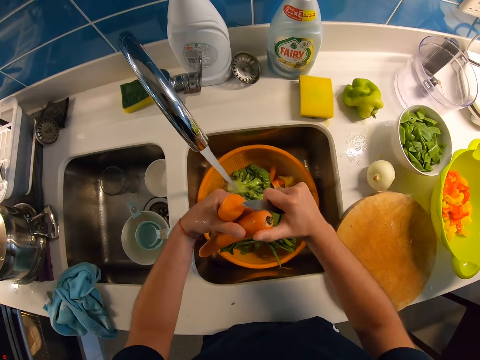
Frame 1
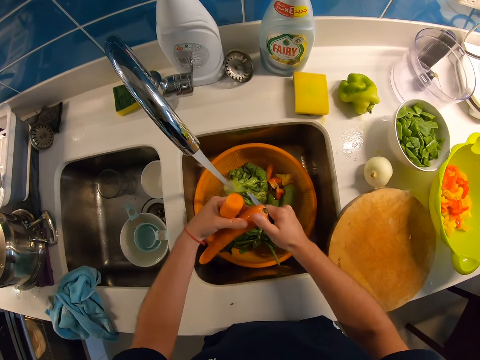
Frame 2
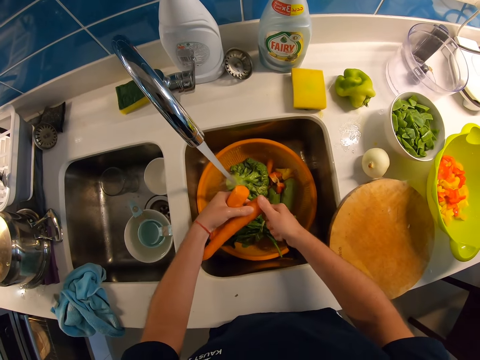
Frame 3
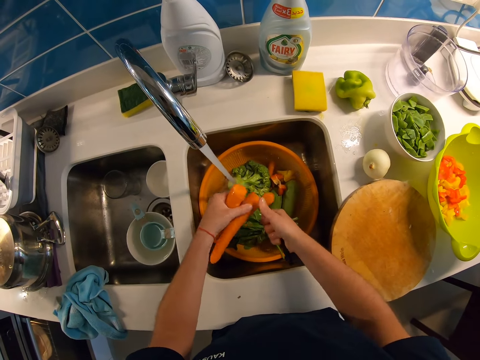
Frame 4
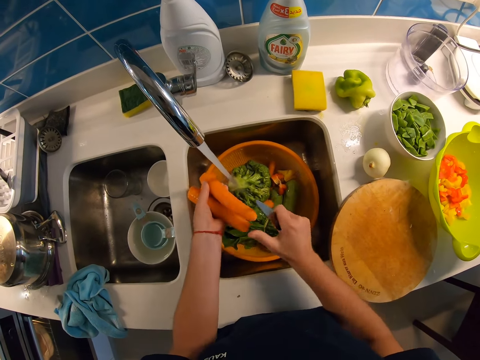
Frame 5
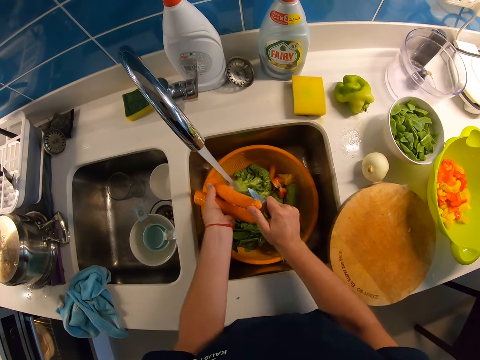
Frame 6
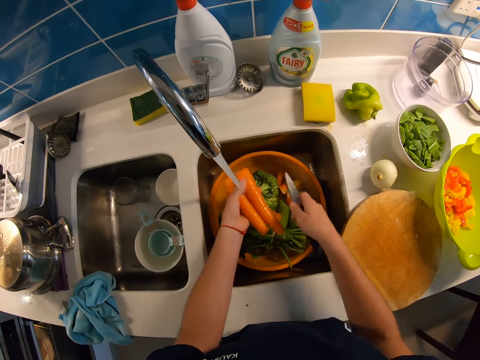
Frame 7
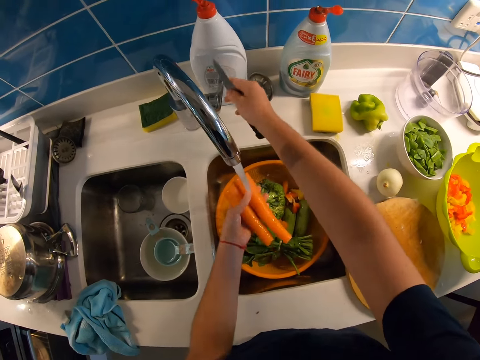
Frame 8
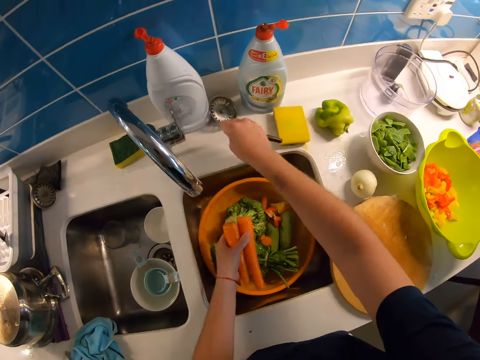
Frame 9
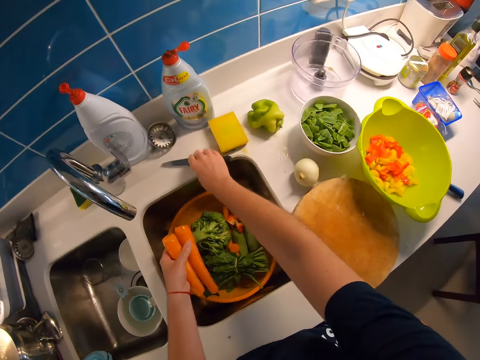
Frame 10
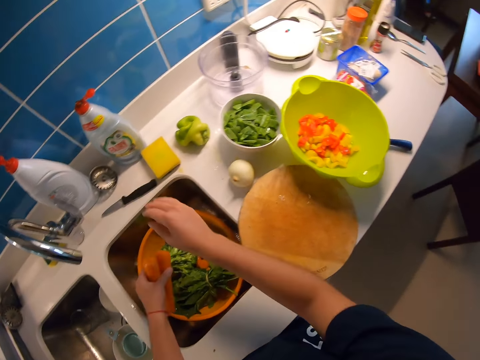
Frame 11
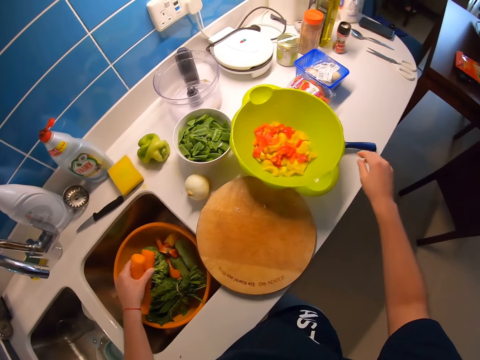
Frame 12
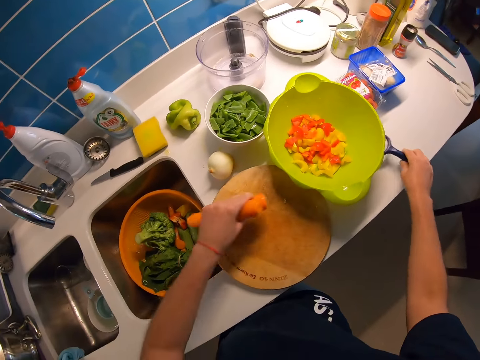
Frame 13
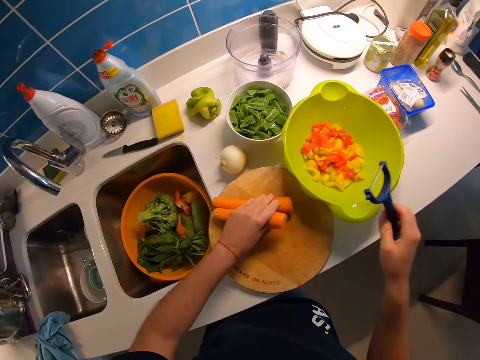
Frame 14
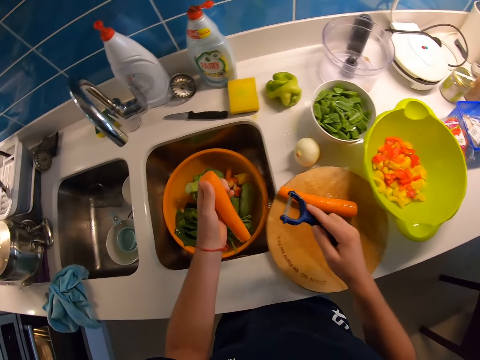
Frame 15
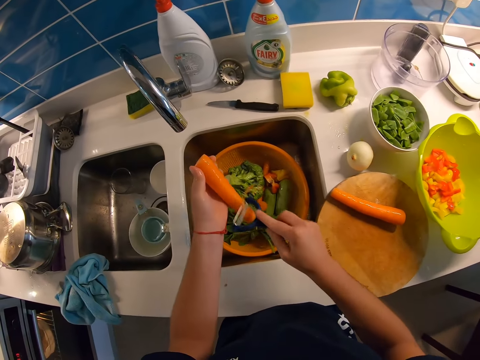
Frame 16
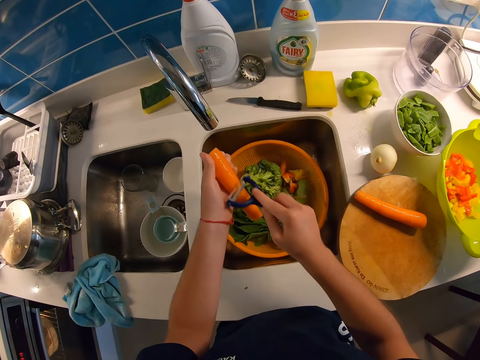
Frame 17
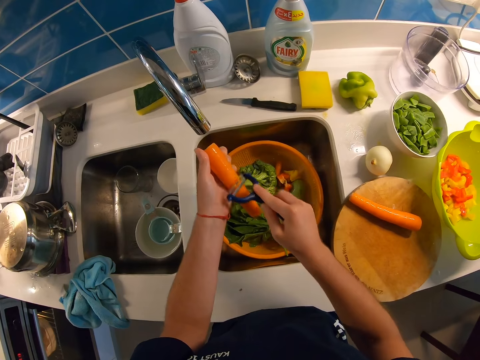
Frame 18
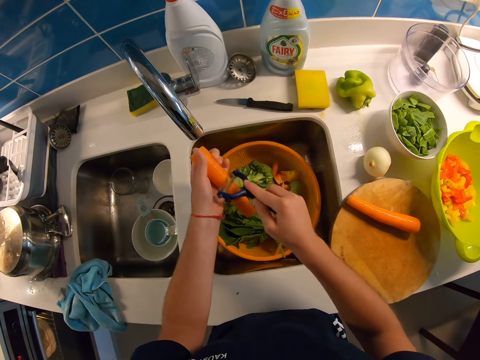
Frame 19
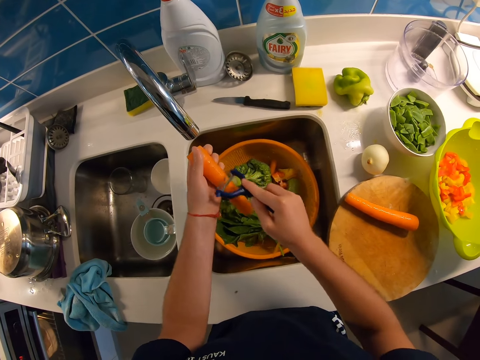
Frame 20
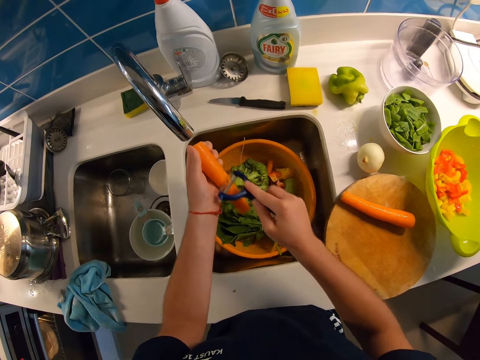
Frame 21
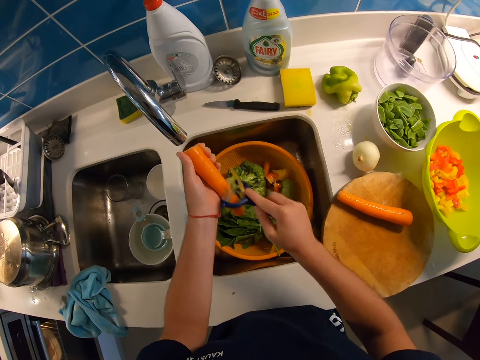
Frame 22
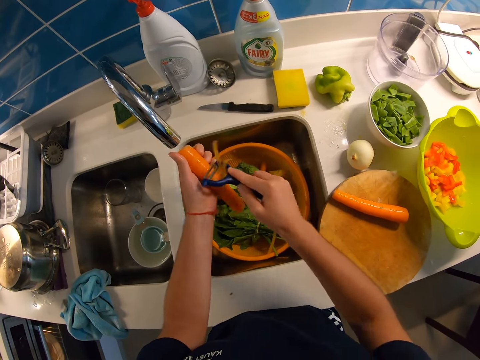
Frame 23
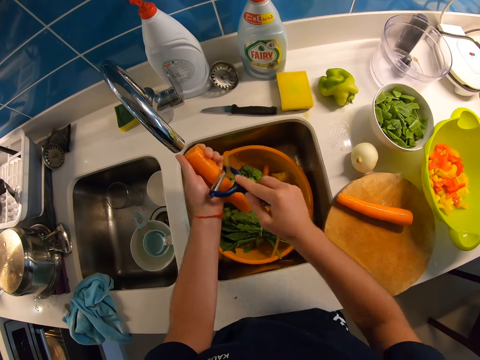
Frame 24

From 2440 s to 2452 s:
The camera wearer cuts off the bottom side of the carrot. They turn off the tap handle. They place the knife on the sink. They pick up a vegetable peeler on the kitchen counter to the right with their right hand. They drop one carrot on the cutting board. They carry both hands back to the right basin. They peel the carrot with the peeler.

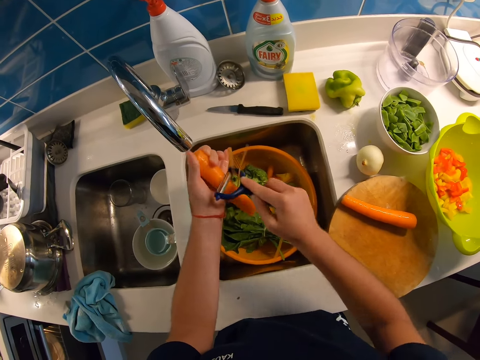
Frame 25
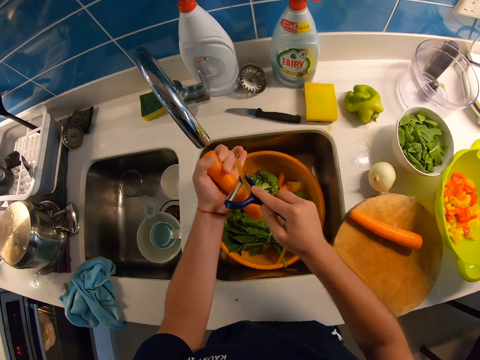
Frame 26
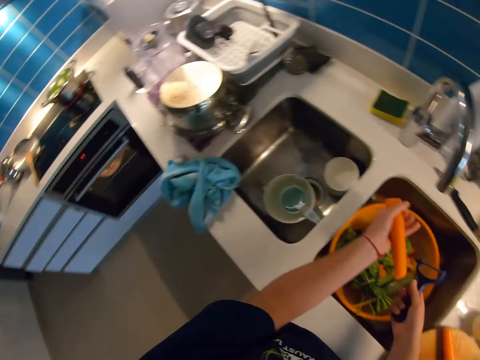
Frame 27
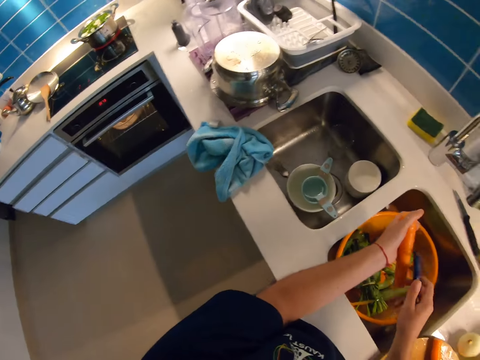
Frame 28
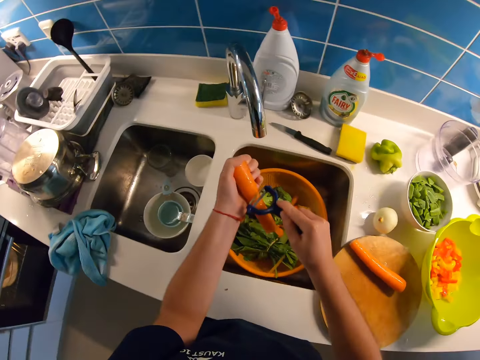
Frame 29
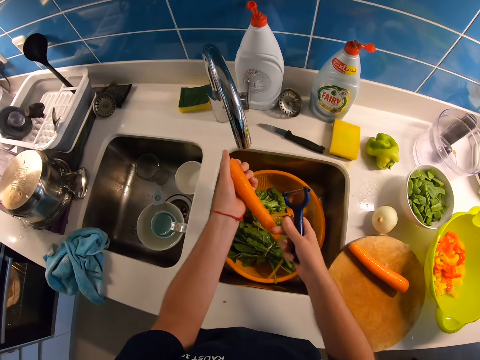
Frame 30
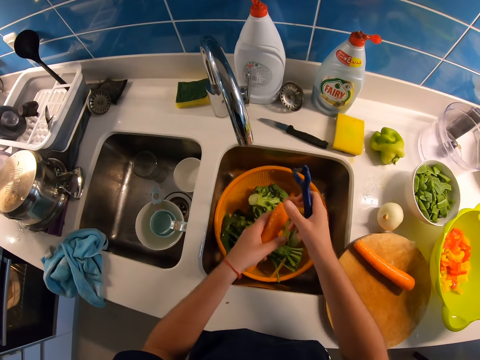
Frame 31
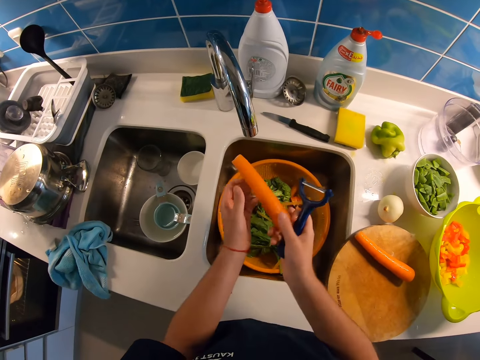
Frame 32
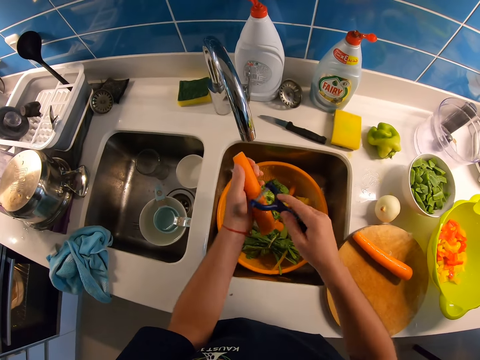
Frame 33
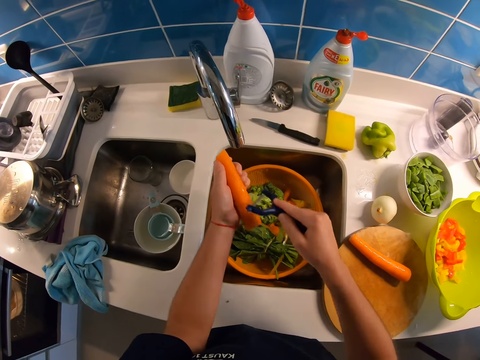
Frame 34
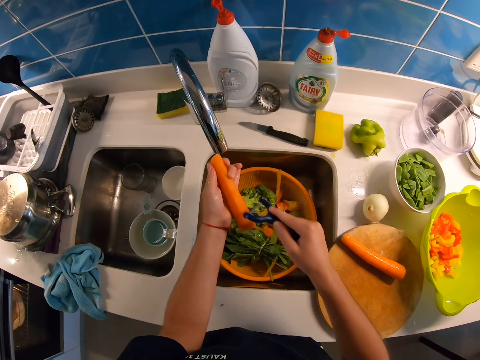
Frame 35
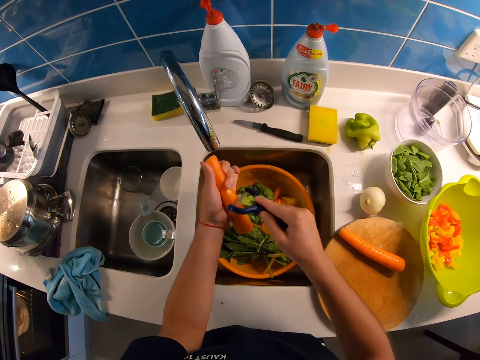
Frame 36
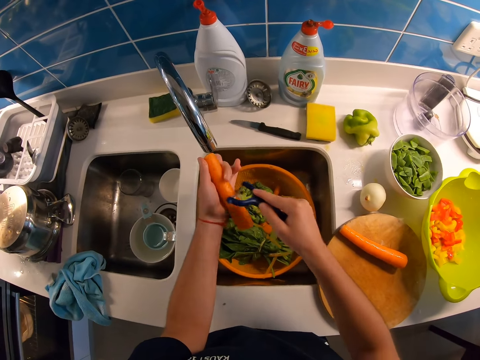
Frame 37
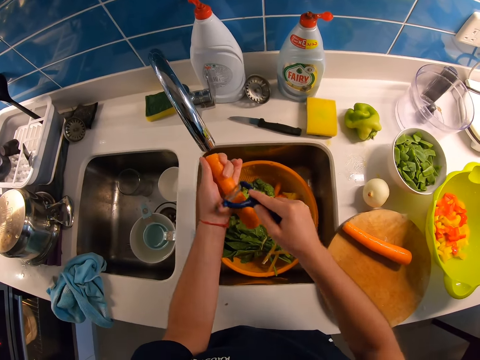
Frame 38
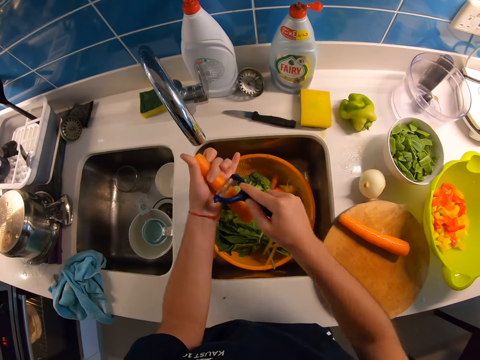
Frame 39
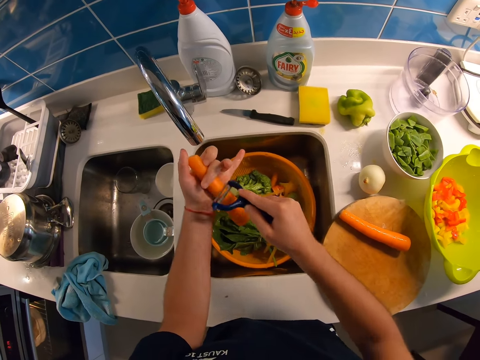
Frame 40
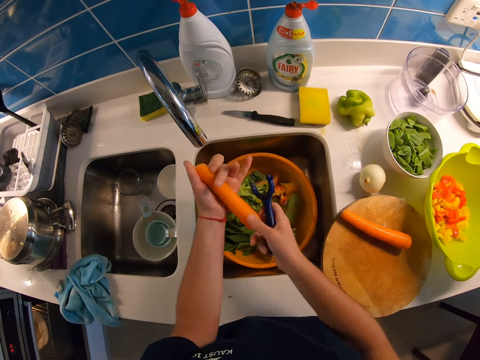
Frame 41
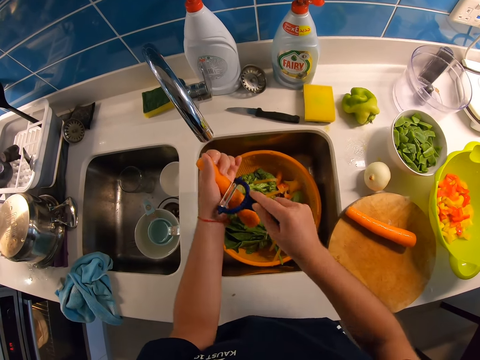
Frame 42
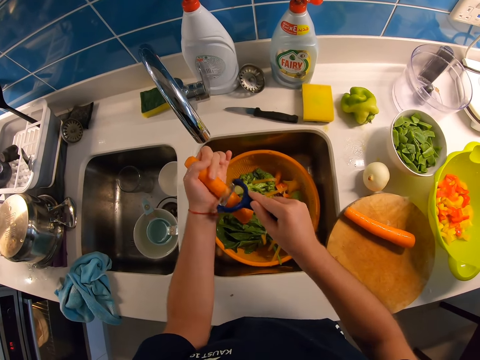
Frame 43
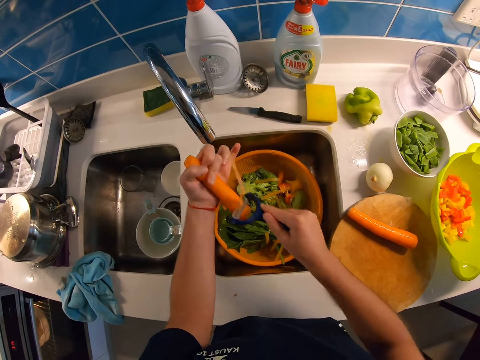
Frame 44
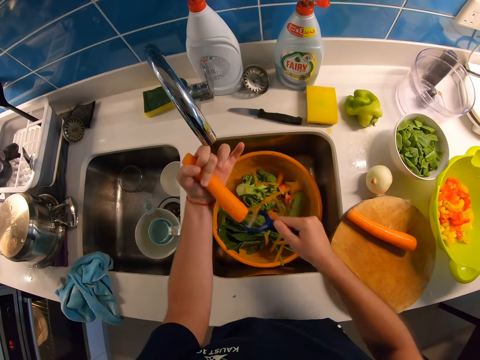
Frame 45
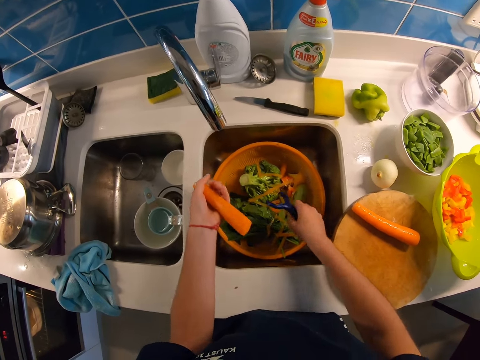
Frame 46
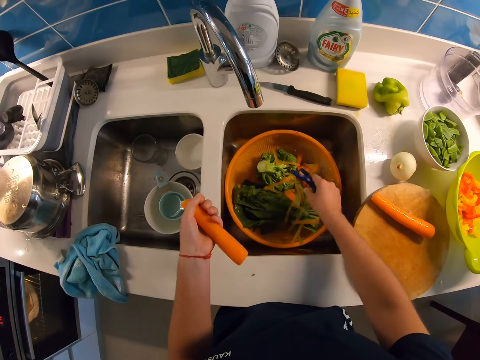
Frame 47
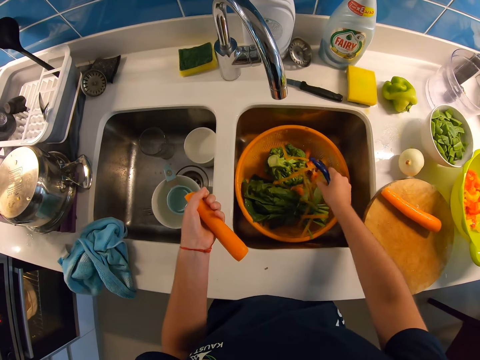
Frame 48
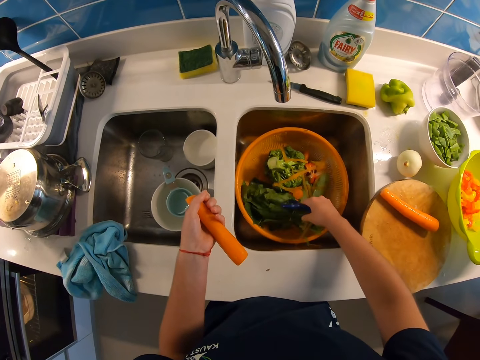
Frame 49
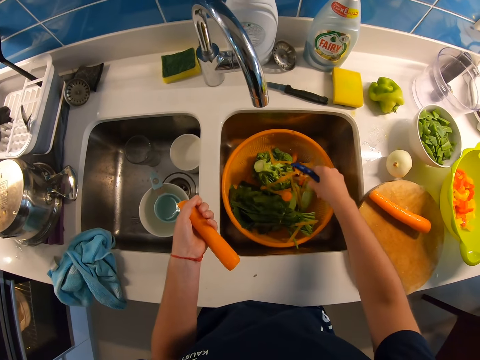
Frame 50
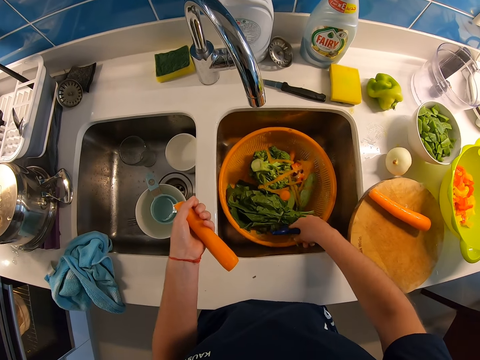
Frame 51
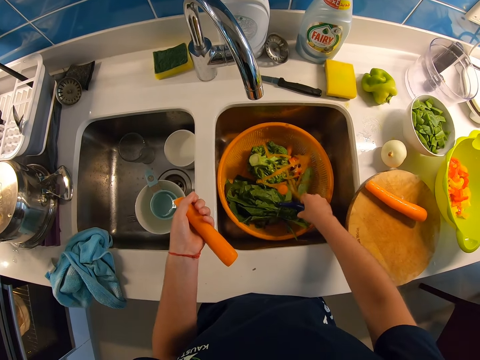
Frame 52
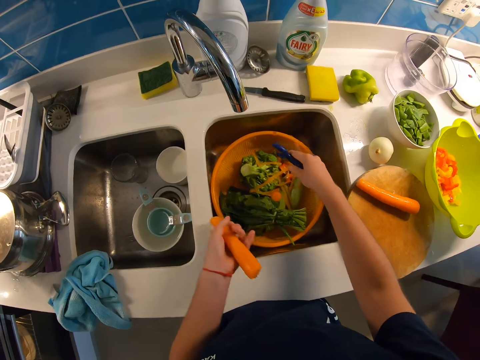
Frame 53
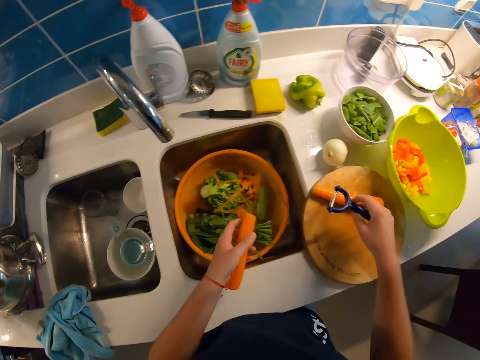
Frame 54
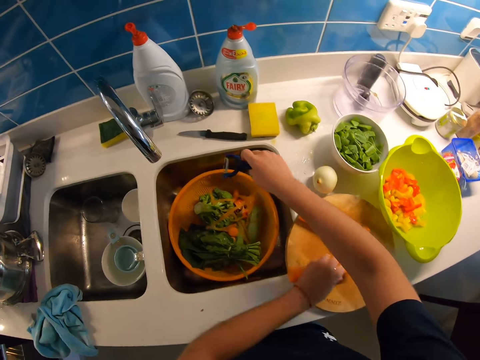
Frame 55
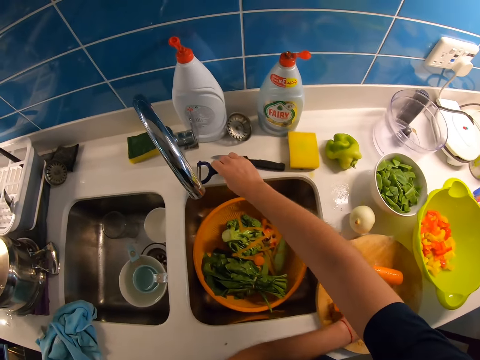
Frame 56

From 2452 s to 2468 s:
The camera wearer holds the carrot with their right hand. They turn the carrot in their left hand. They peel the carrot with the peeler. They push the carrot with their right hand. They flip over the carrot in their left hand. They peel the carrot with the peeler. They hold the carrot with their right hand. They turn the carrot in their left hand. They peel the carrot with the peeler. They stop peeling the carrot. They move the peels in the basin. They touch some vegetables in the bowl in the right basin with their right hand. They place the peeler on the sink. They put the carrot on the cutting board.
